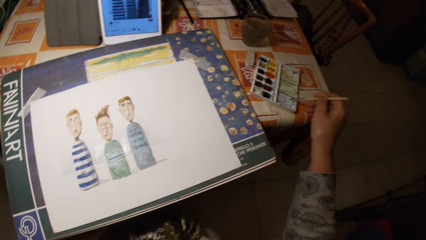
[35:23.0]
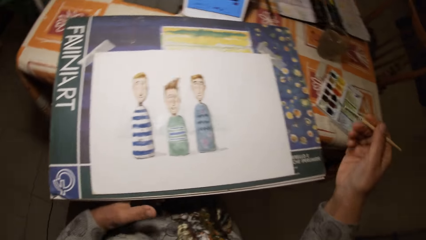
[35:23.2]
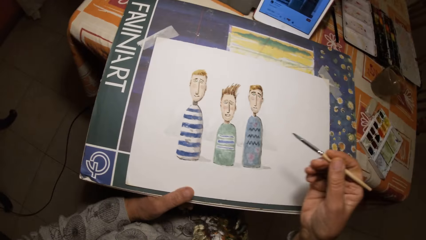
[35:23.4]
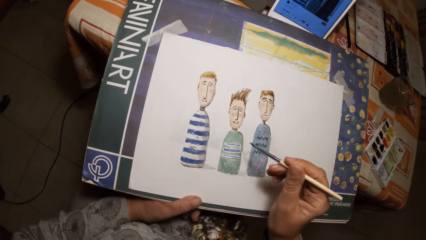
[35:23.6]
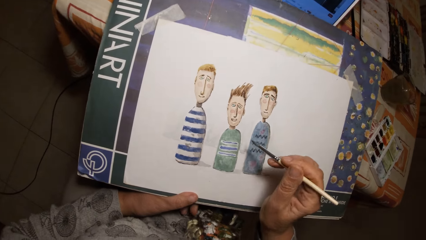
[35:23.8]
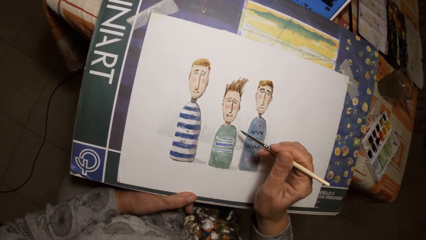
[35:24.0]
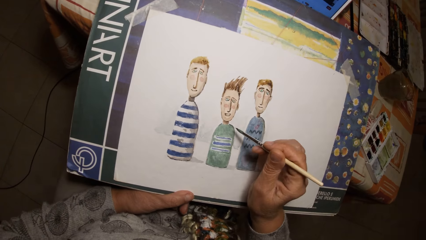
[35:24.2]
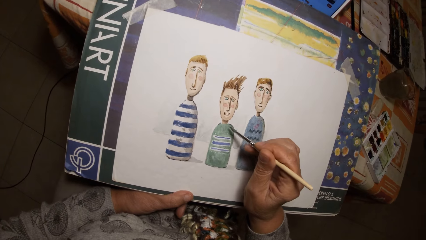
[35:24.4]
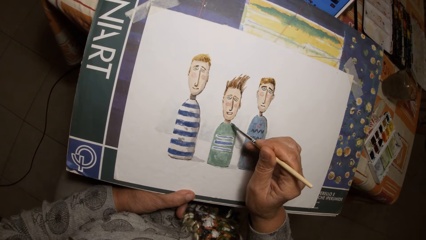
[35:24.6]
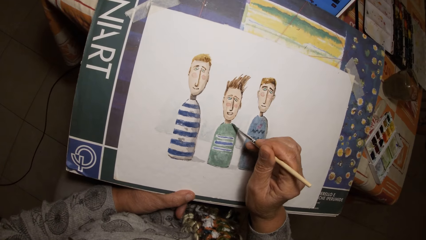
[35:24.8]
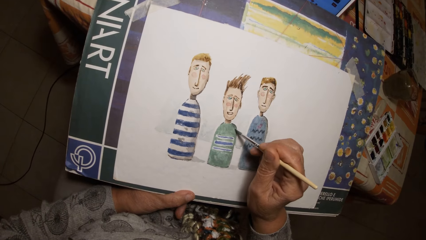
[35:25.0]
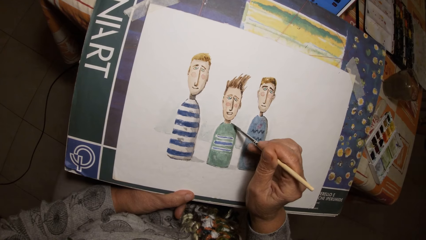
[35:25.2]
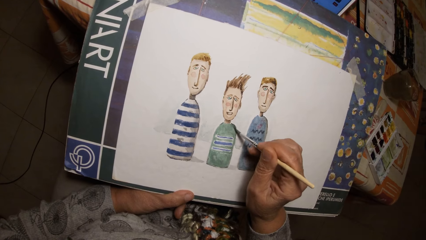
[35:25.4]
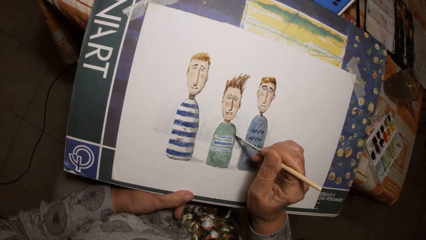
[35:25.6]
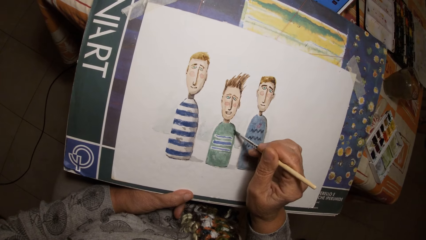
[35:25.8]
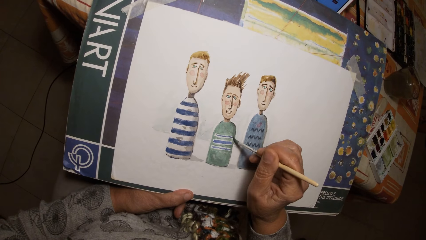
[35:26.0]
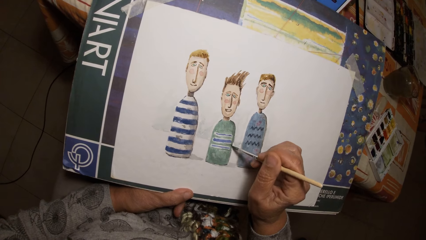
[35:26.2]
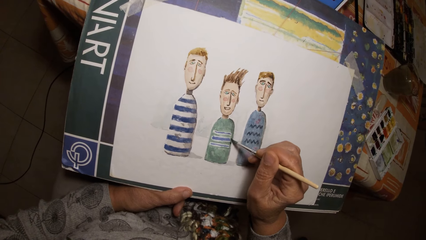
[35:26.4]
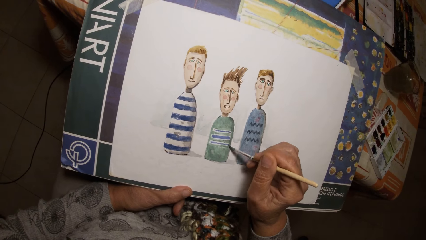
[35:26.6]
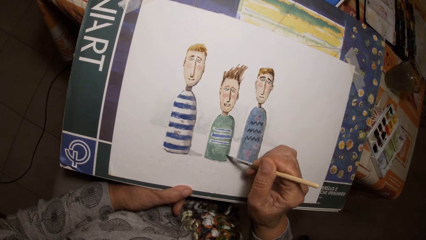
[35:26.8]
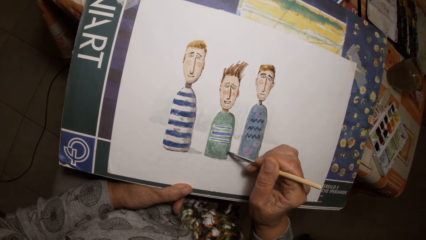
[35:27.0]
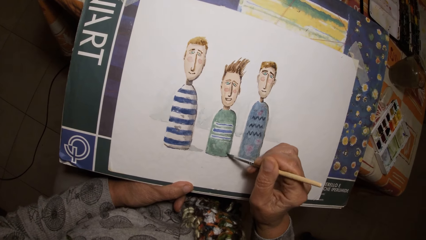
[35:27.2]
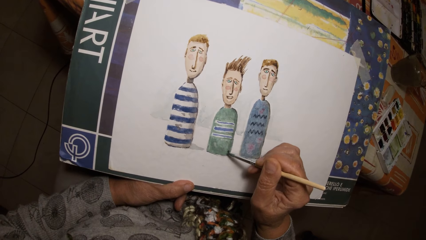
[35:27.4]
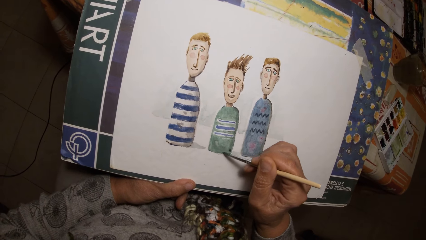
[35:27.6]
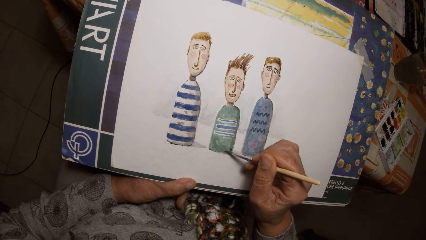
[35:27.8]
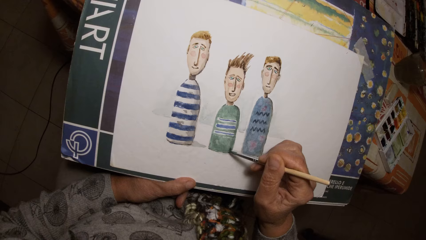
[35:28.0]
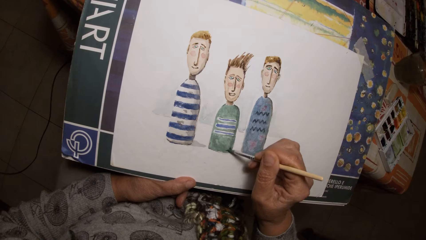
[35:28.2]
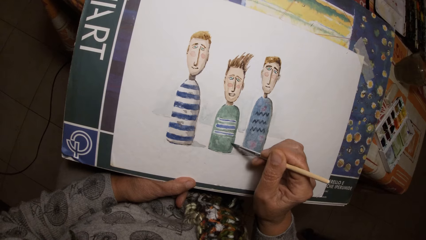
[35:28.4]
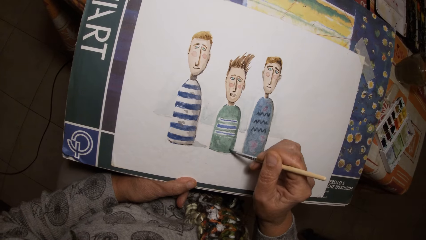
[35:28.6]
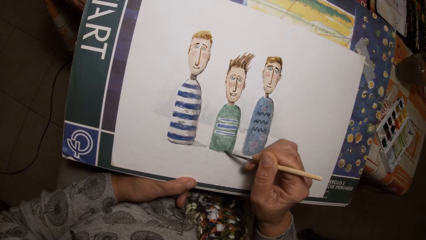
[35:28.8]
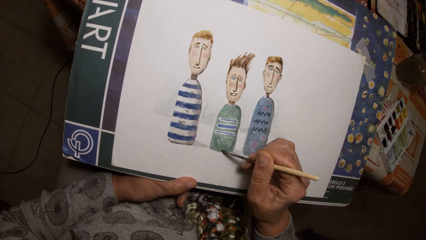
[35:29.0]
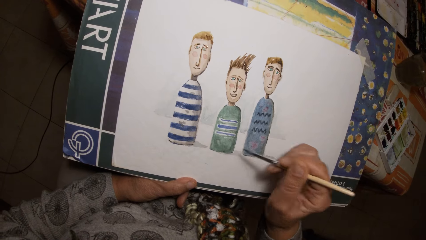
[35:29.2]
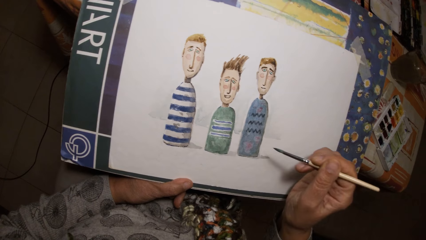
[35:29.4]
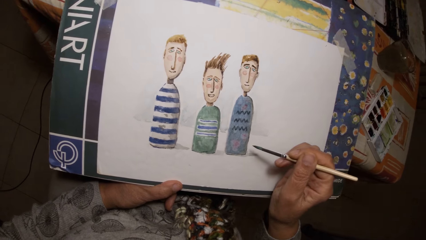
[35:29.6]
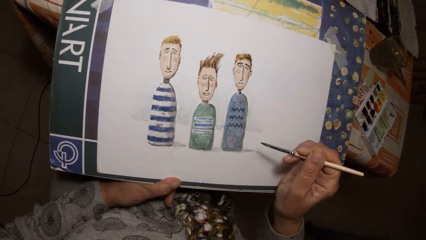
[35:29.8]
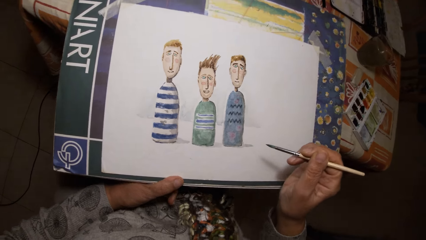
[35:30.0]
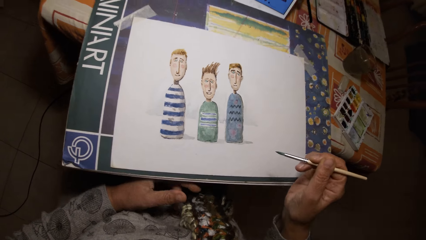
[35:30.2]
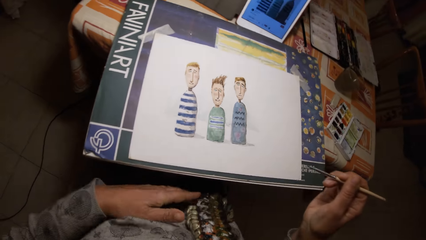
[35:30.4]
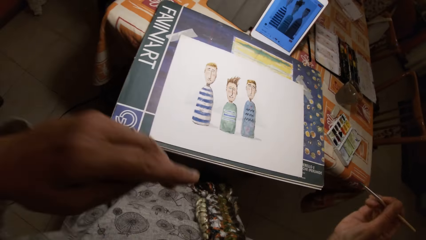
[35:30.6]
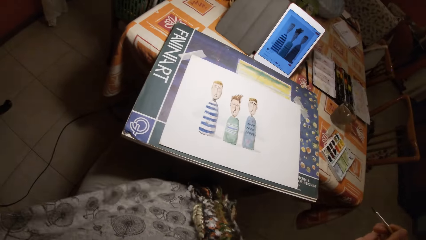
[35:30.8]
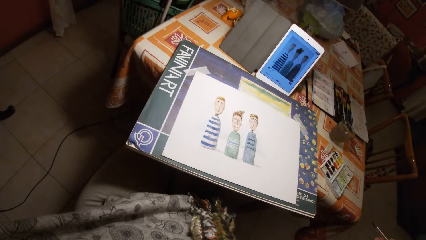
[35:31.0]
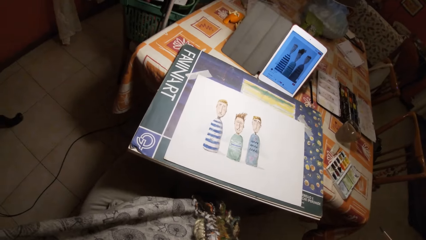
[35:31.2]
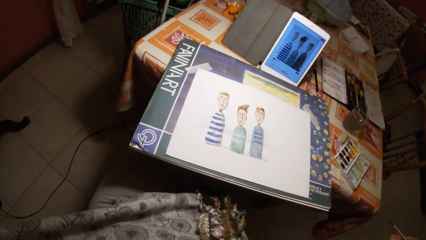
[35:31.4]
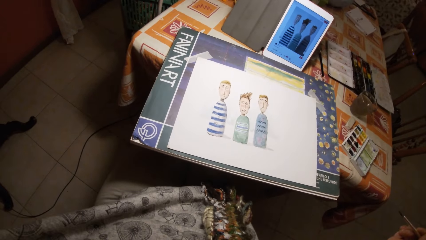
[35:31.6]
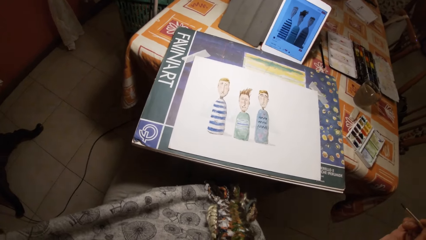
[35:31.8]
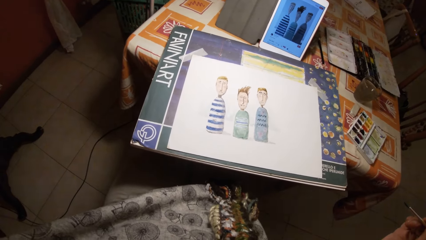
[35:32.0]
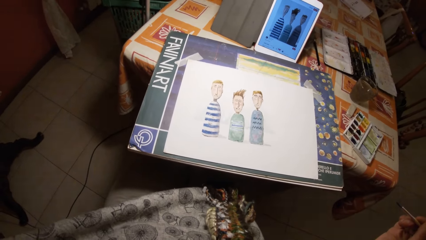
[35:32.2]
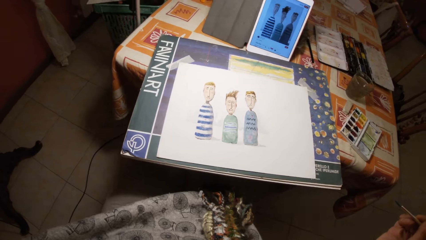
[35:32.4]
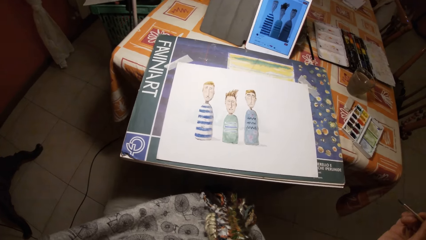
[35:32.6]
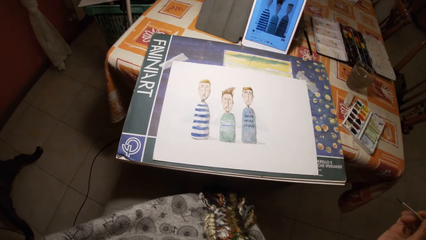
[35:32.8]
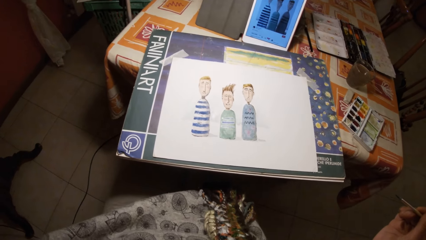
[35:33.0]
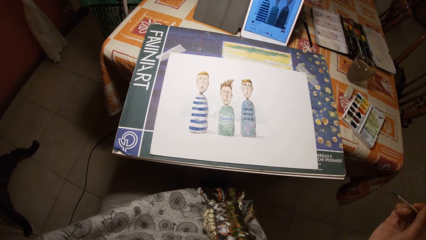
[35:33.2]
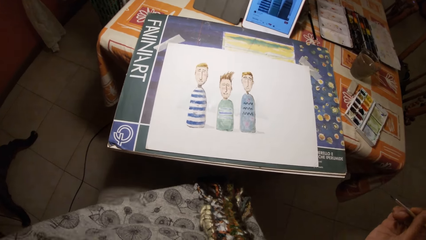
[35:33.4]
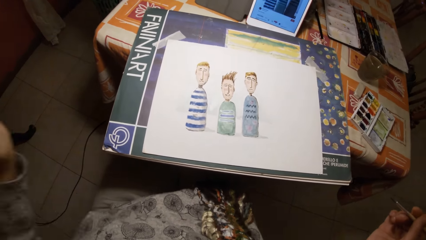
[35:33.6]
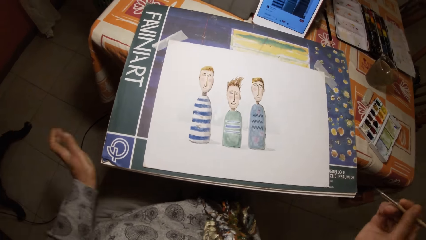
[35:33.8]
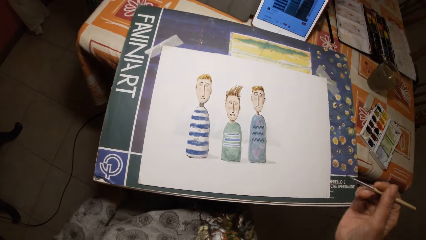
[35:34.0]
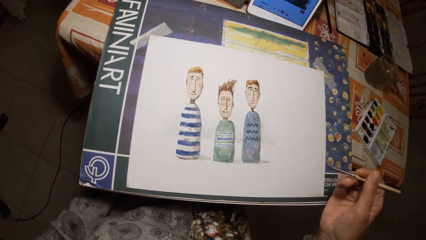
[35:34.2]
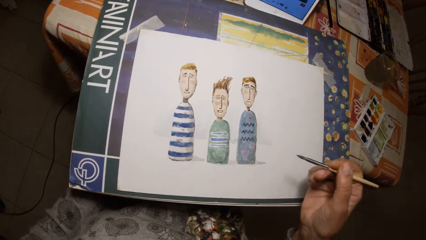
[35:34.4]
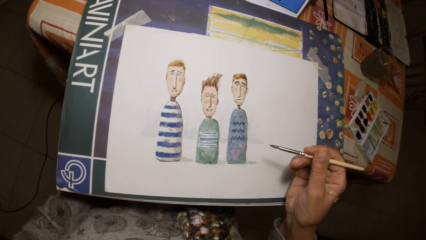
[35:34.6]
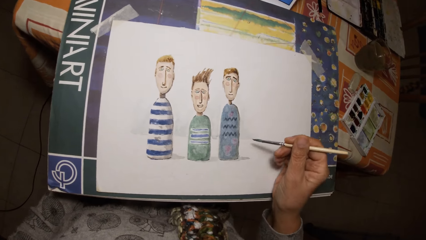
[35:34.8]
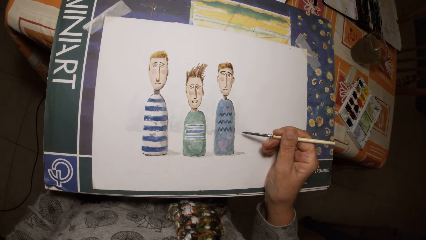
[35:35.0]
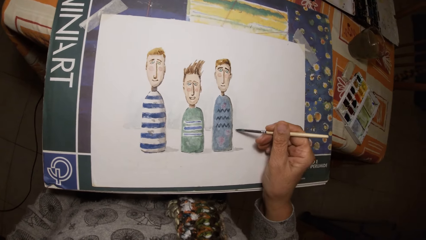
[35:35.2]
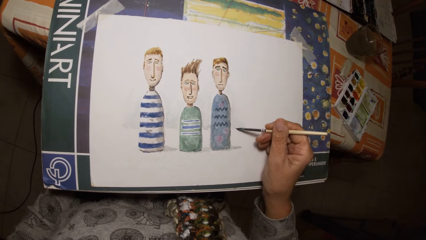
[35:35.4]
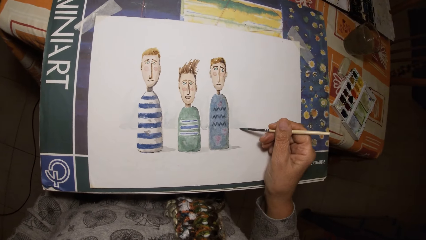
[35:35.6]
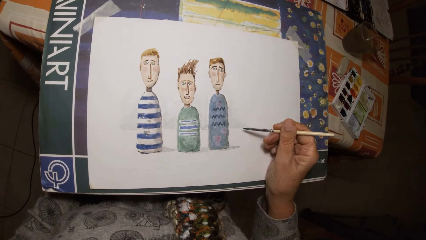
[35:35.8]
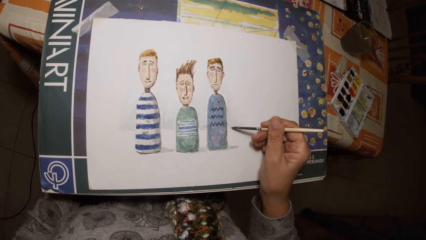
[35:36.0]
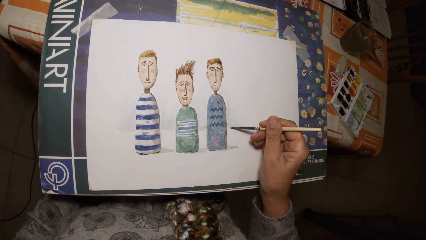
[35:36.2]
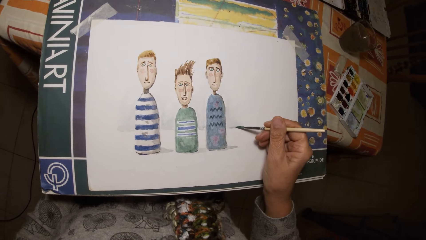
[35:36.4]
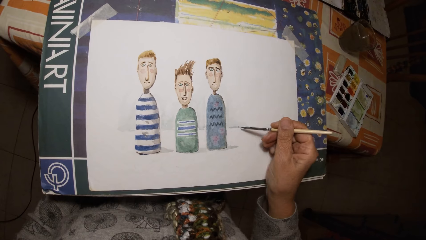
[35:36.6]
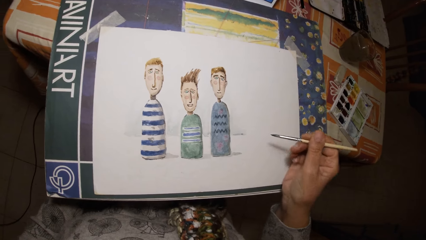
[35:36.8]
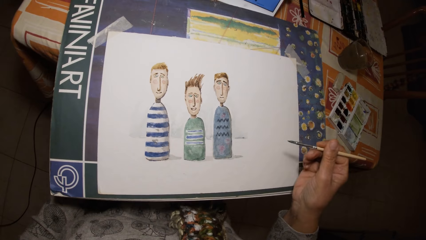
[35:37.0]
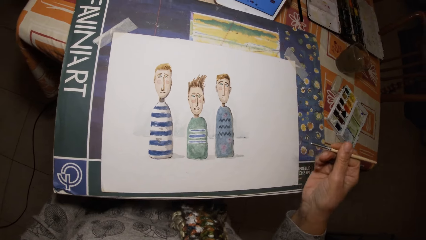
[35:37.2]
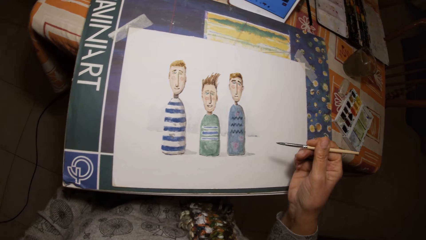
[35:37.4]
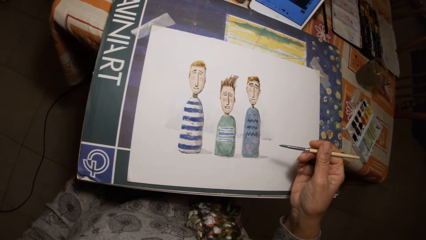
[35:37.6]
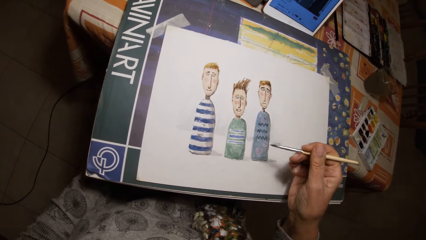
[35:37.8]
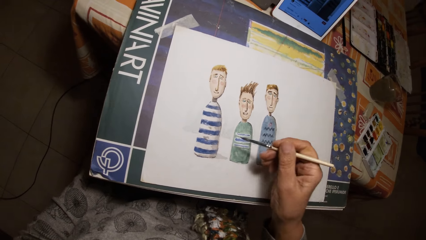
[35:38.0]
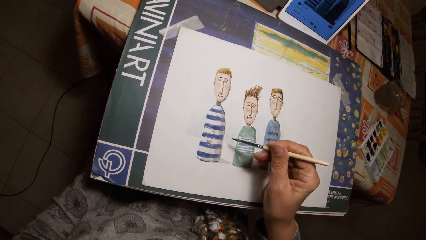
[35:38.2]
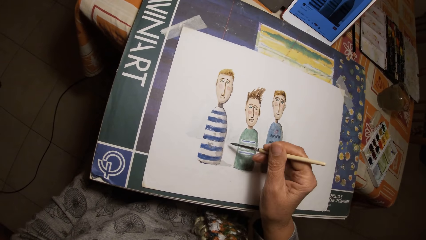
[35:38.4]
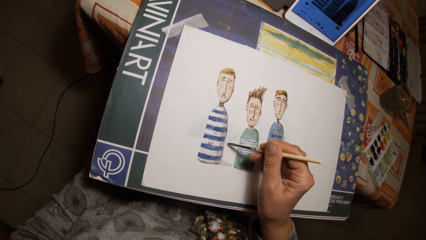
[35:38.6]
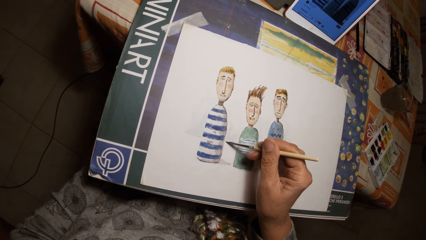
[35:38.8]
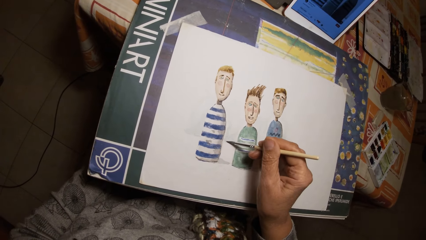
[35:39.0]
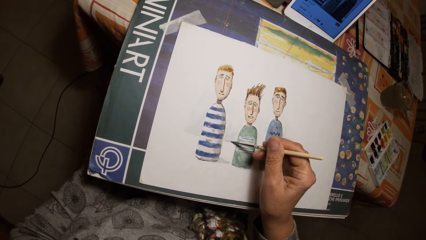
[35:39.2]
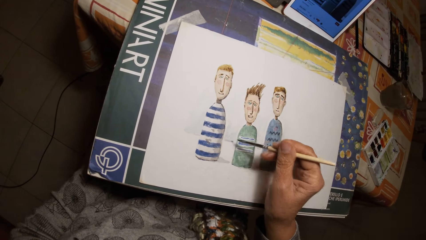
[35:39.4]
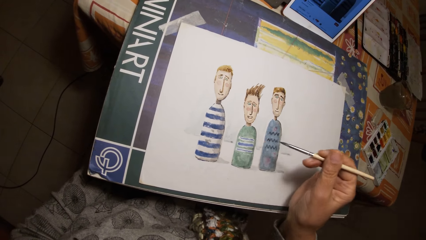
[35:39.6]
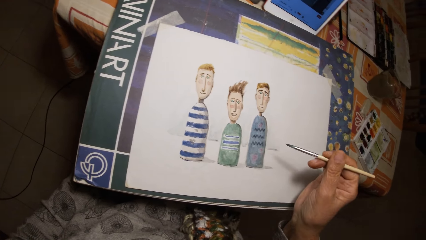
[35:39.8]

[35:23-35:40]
The camera wearer draws on the paper with the paint brush or brush pen in his right hand. He lifts the hand. He paints a picture with the brush pen.
